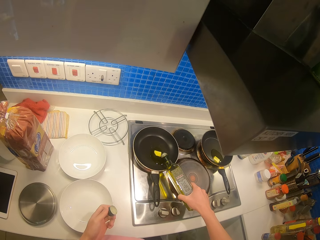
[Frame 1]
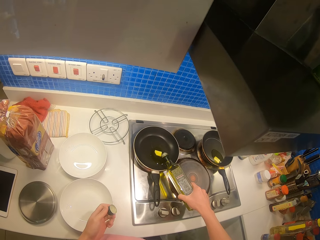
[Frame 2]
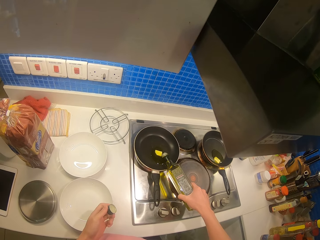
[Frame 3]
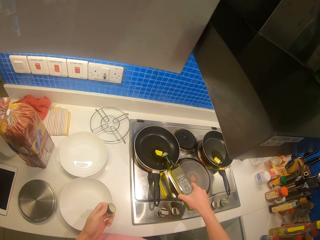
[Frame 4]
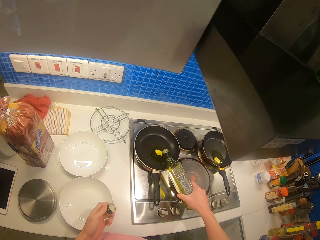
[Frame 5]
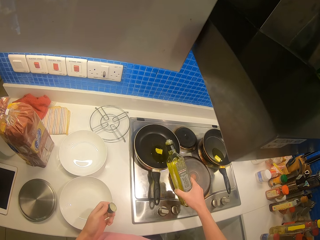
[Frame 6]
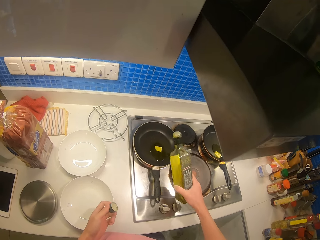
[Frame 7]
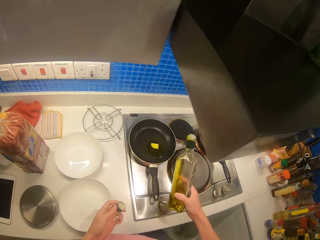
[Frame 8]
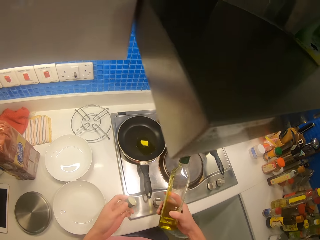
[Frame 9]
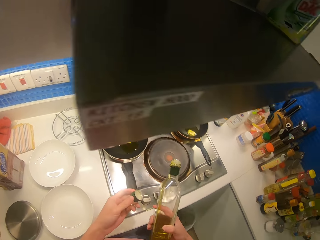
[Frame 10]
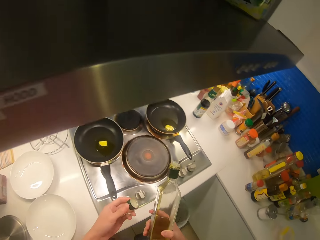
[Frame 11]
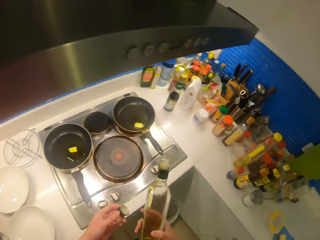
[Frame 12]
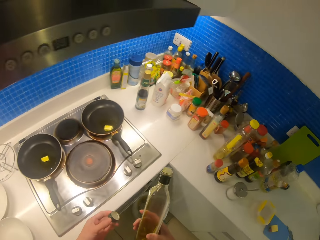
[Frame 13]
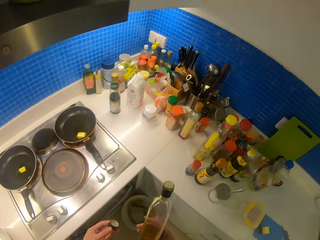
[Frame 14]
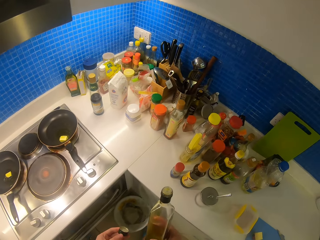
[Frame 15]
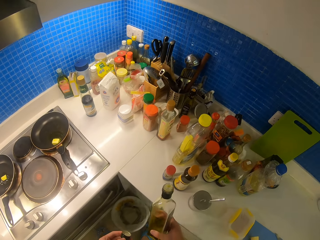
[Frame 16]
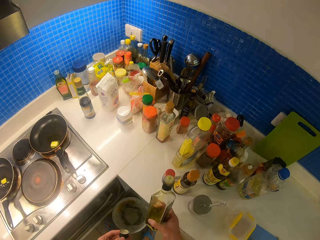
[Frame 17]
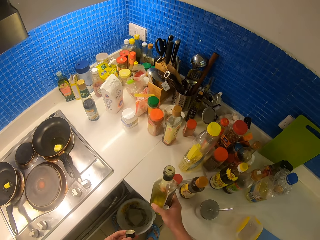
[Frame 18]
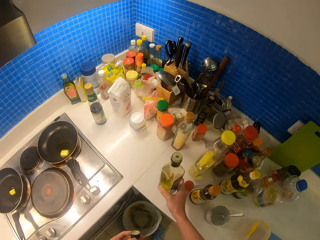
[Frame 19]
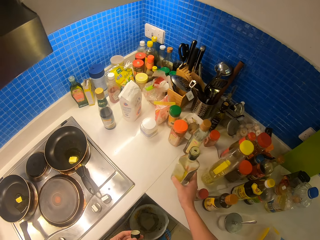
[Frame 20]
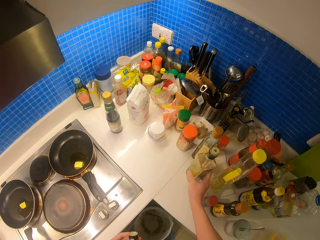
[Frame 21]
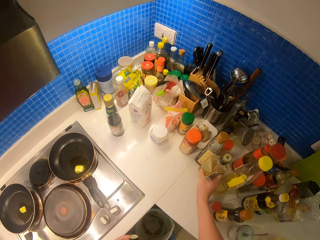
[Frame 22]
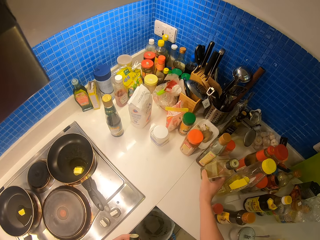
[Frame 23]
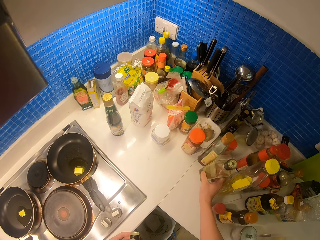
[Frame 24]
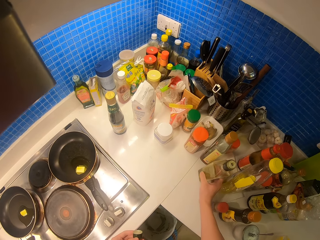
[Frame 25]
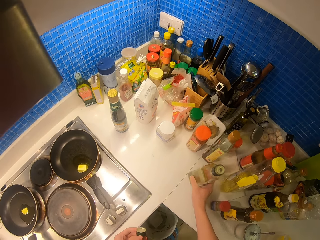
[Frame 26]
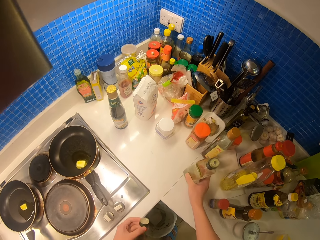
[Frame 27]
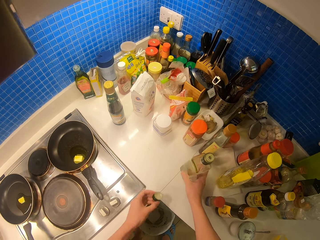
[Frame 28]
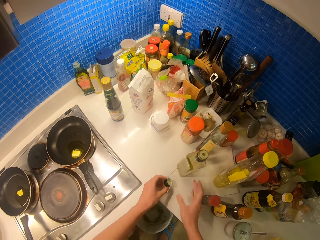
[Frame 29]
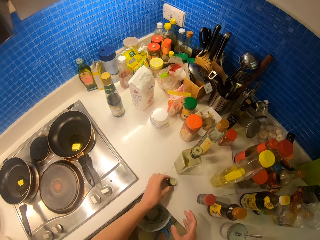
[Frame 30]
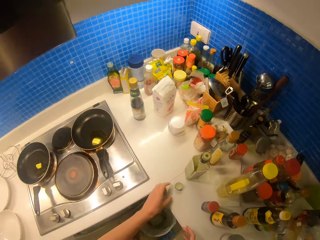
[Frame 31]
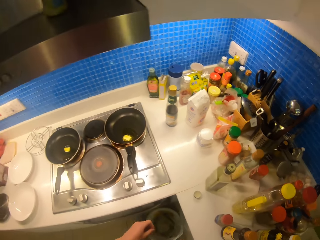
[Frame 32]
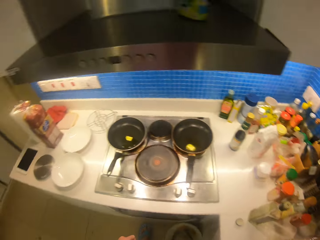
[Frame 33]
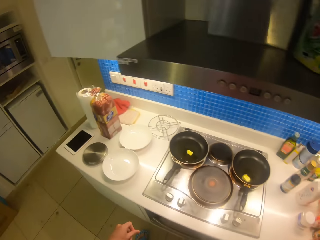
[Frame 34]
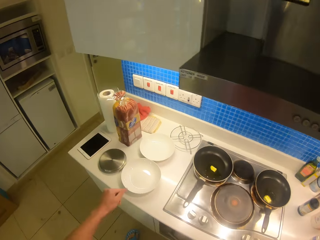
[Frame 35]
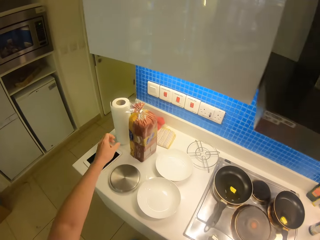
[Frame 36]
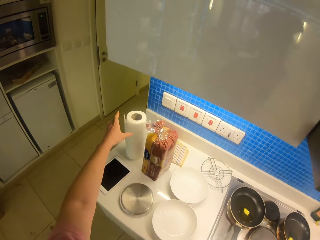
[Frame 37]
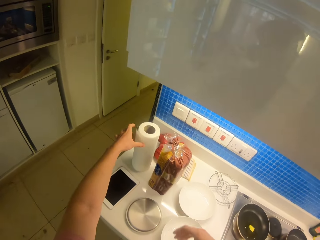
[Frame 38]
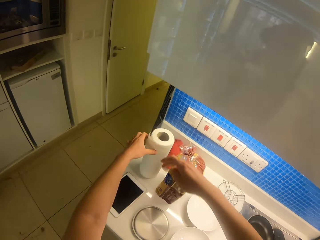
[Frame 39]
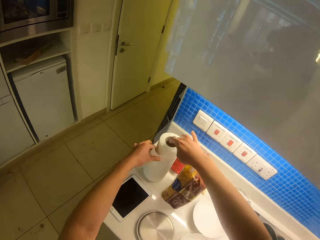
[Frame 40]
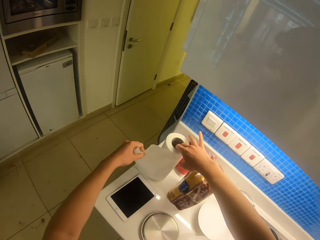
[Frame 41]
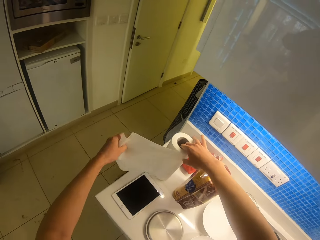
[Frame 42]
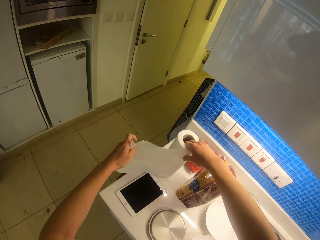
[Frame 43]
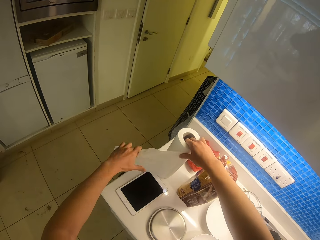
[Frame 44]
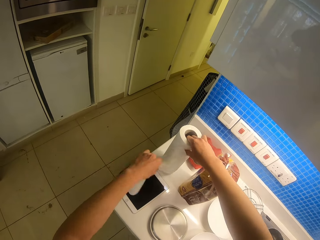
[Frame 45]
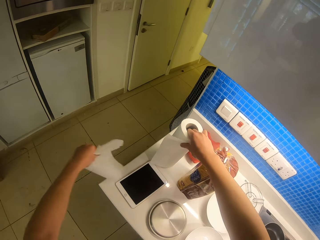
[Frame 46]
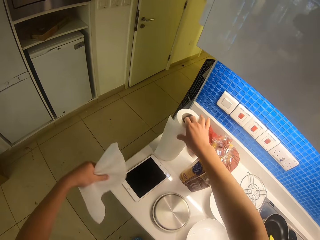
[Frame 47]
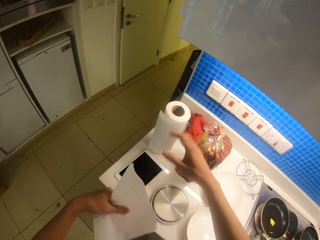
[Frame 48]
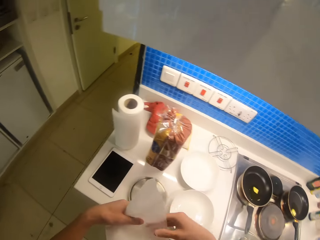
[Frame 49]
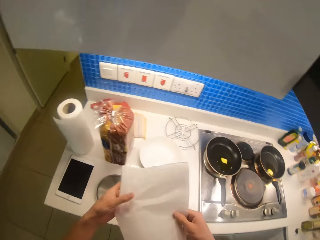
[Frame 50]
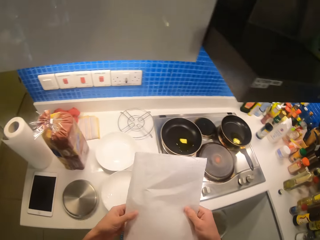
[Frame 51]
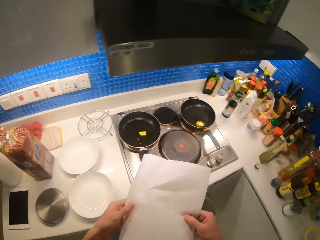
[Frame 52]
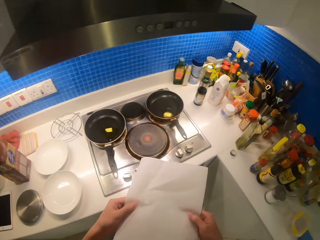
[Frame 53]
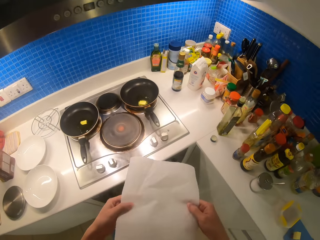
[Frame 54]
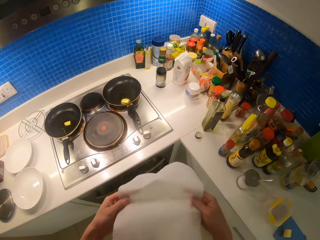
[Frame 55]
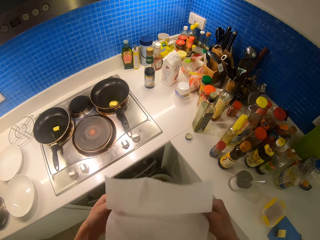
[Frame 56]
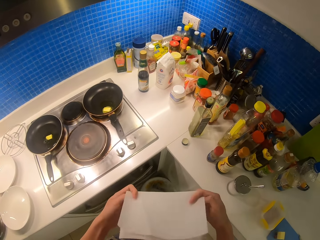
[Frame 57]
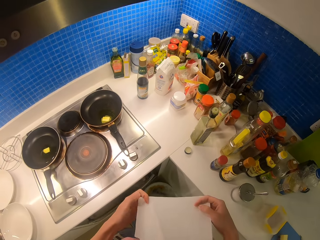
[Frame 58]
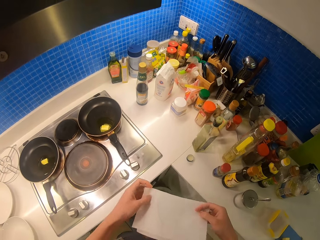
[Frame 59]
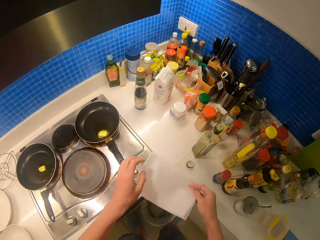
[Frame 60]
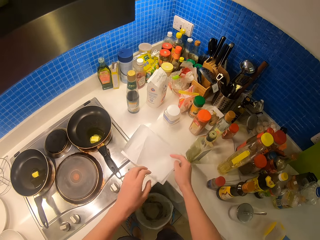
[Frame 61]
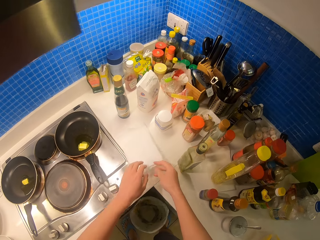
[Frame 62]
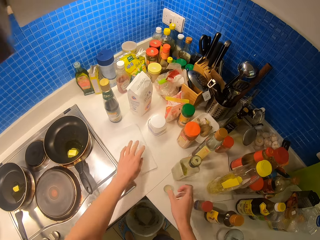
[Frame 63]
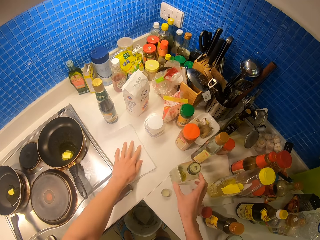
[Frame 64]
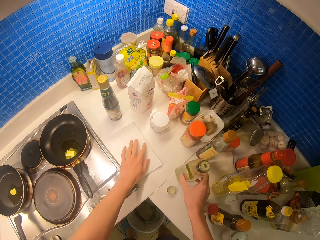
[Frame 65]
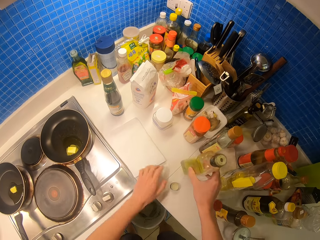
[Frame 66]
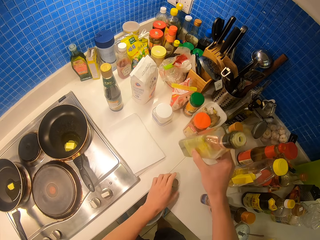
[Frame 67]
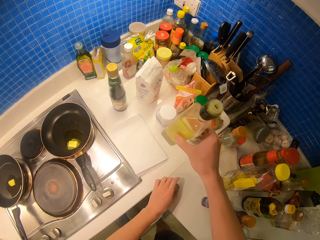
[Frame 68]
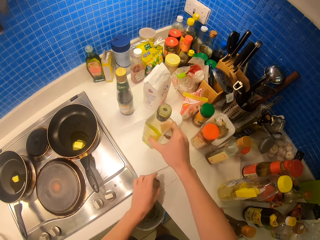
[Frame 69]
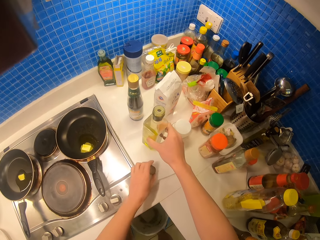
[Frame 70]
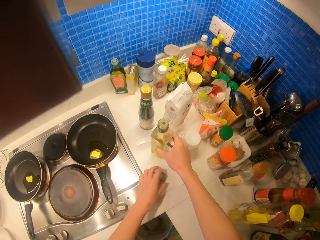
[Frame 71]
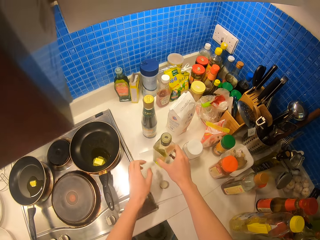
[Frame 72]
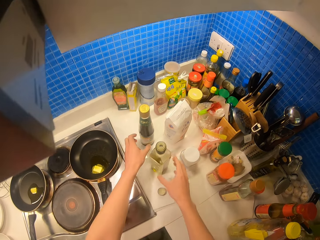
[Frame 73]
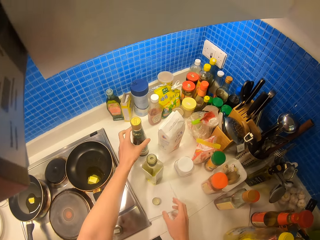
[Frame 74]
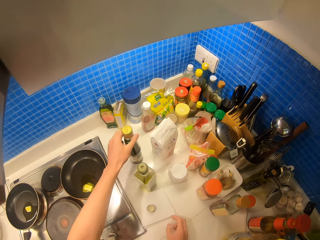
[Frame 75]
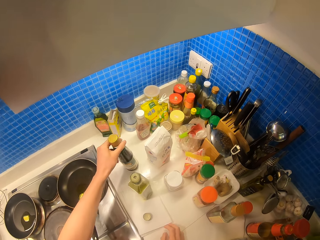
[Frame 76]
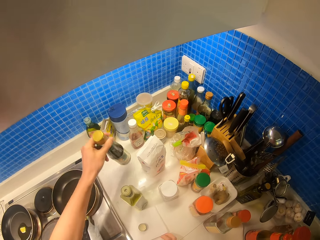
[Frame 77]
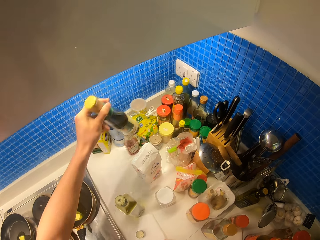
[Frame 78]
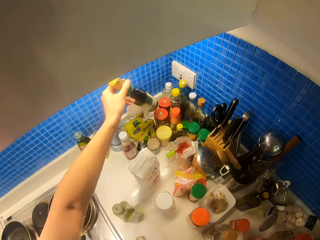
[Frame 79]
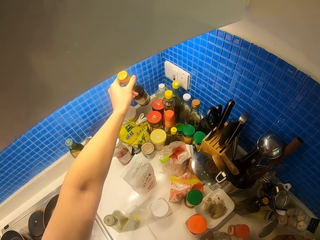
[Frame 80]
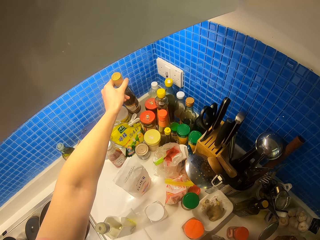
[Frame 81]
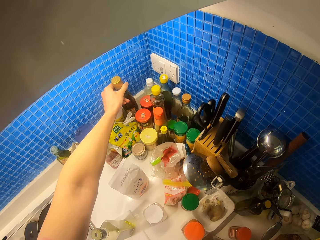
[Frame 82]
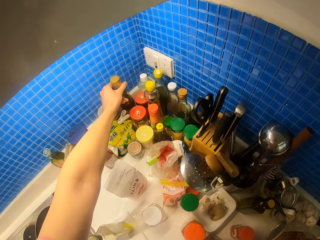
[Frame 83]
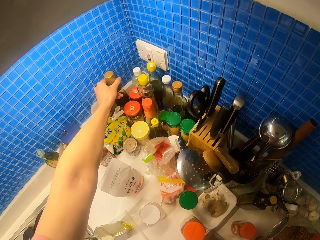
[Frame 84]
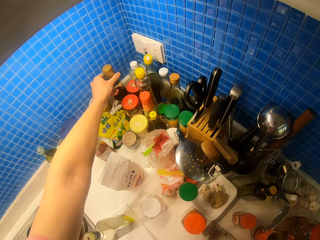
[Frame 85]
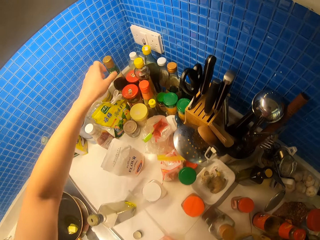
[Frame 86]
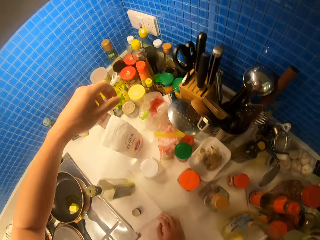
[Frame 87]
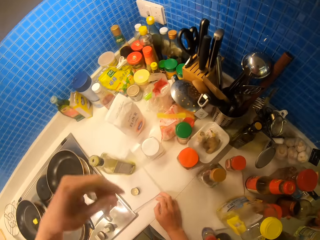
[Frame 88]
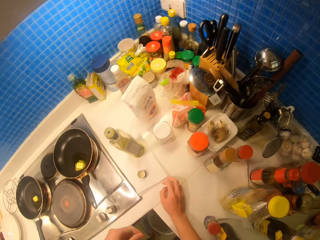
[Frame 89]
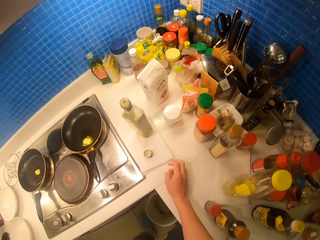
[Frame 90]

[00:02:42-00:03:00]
The camera wearer holds the oil lid on the hand. They put the cooking oil on the table. They put the lid on the table. They pick the serviette or kitchen tissue from the table. They cut the piece of serviette. They tear a piece of the kitchen tissue. They roll the kitchen tissue. They fold the piece of serviette. They put the serviette on the table. They pick up the cooking oil. They put the cooking oil bottle on the serviette. They take something from the table and put something on the other side of the table. They move a different bottle towards the corner.

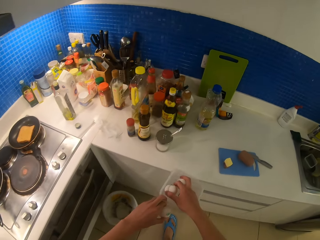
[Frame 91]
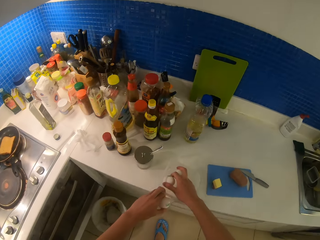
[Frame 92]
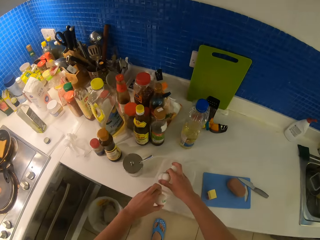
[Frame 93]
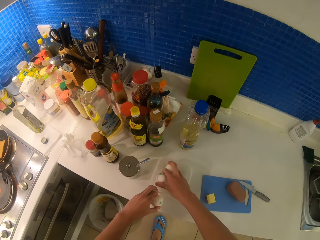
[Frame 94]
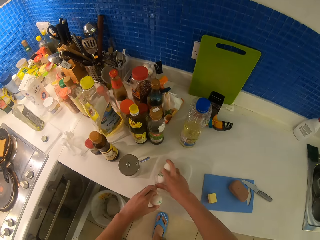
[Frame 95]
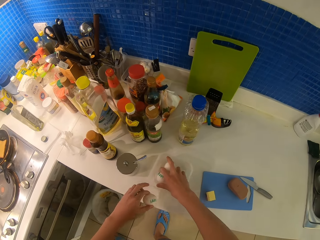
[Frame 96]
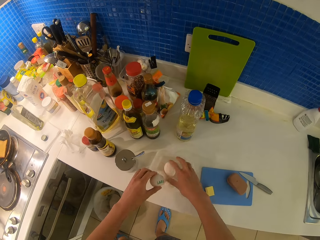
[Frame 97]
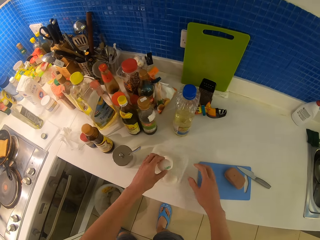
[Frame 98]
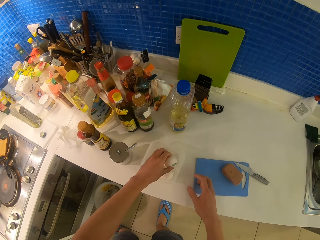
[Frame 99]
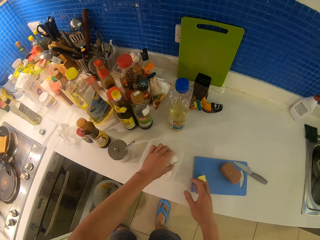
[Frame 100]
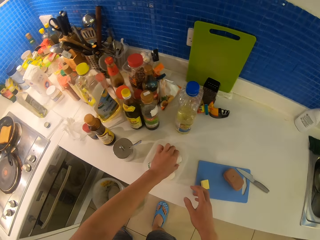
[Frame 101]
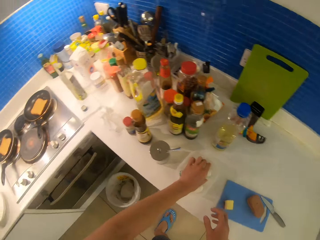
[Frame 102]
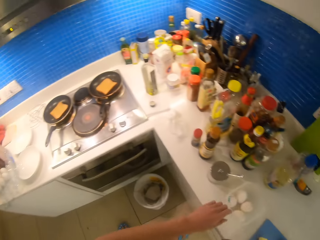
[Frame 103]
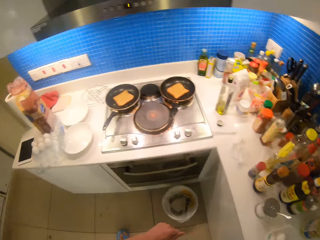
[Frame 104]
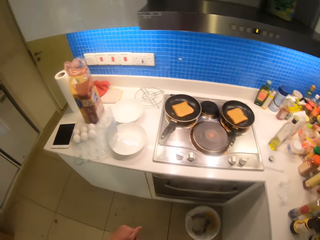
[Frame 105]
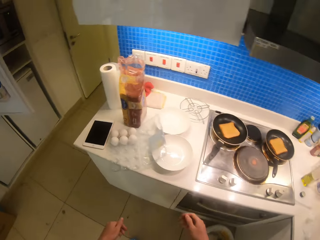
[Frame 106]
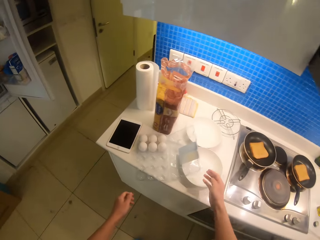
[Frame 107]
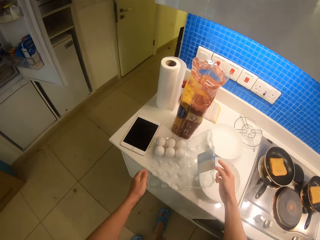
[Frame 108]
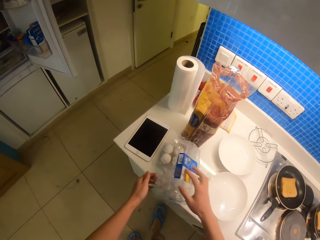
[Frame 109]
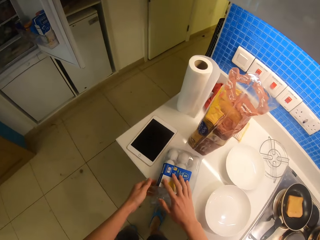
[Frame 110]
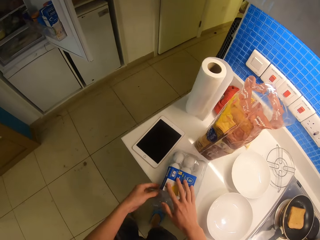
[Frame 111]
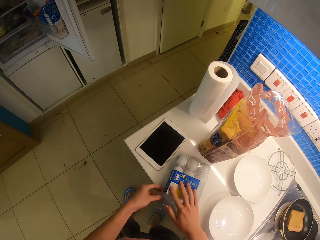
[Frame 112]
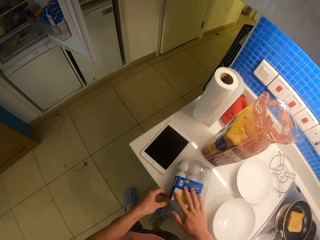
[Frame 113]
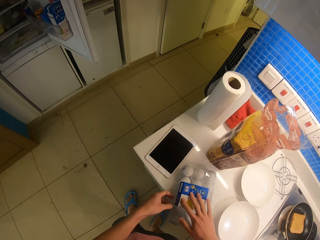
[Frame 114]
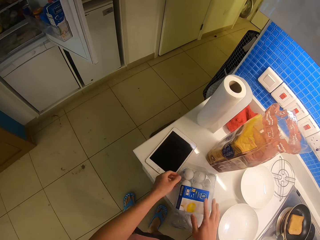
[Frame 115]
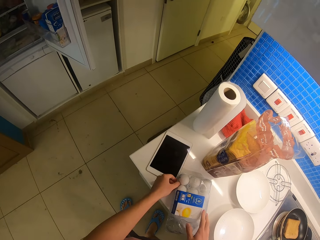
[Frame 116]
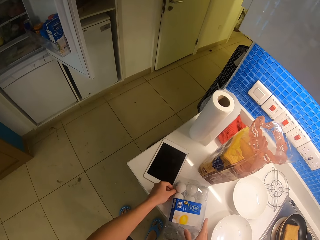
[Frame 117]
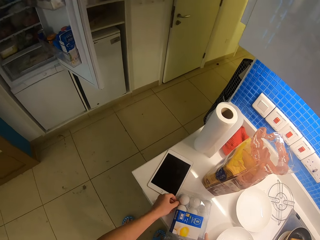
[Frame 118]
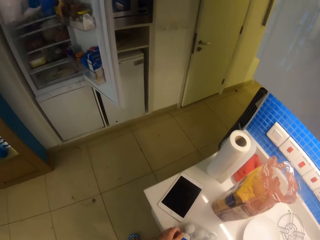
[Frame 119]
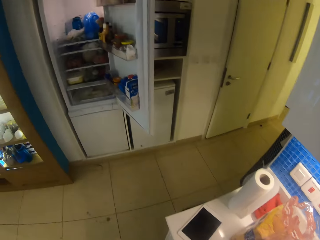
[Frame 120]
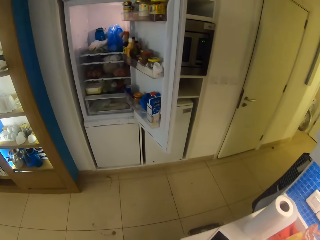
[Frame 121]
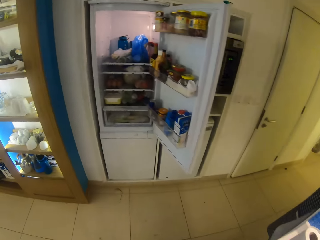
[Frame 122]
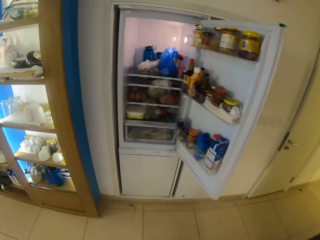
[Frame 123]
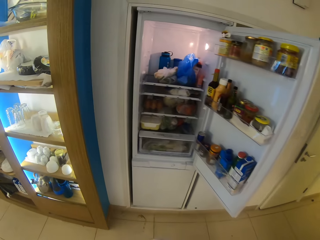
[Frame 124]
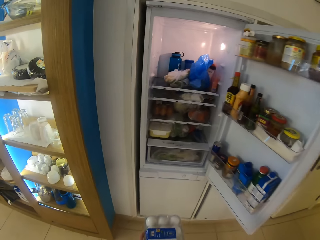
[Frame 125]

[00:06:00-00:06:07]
The camera wearer places the eggs in the tin. They close the tray of eggs.
